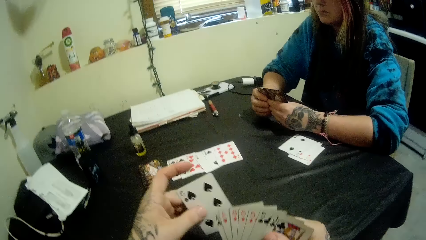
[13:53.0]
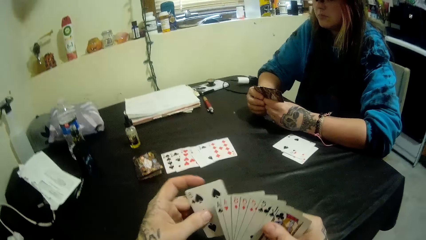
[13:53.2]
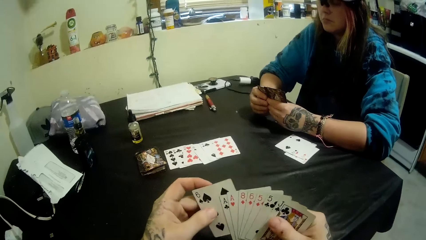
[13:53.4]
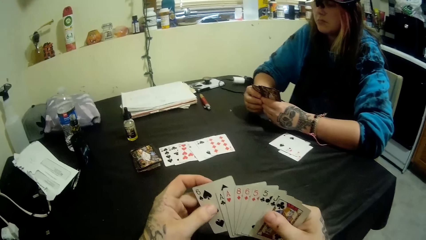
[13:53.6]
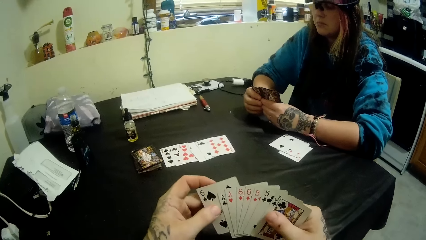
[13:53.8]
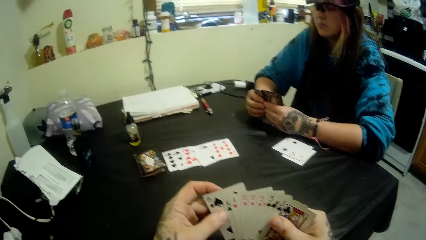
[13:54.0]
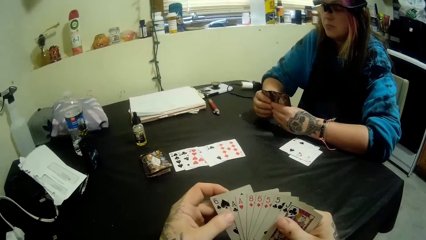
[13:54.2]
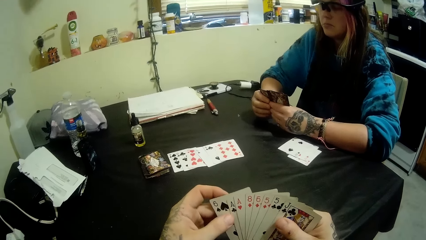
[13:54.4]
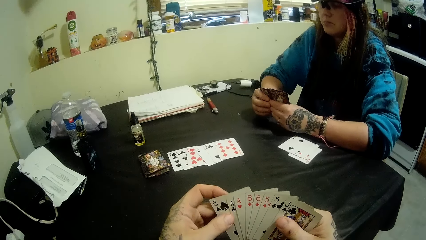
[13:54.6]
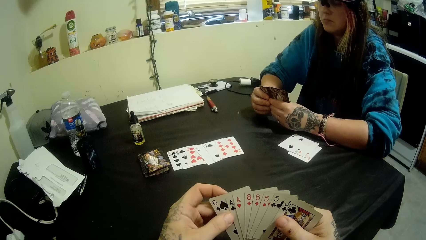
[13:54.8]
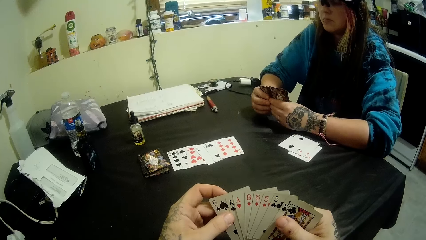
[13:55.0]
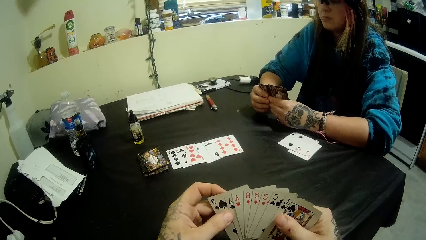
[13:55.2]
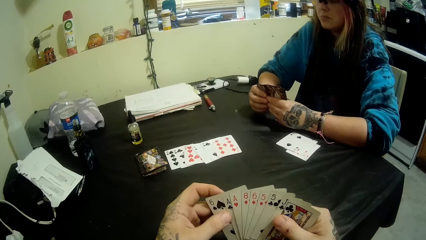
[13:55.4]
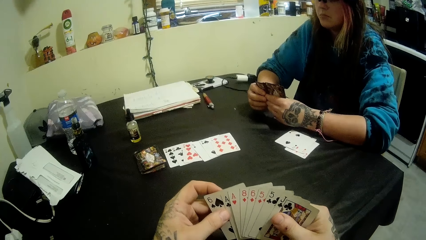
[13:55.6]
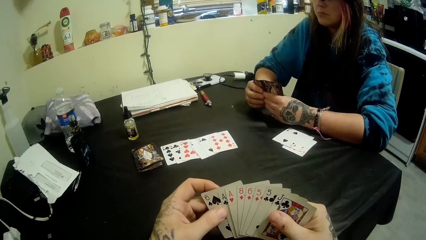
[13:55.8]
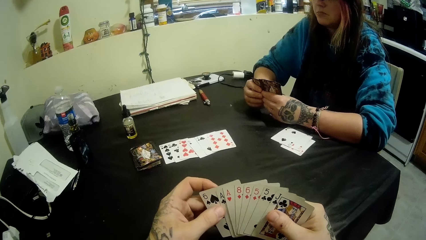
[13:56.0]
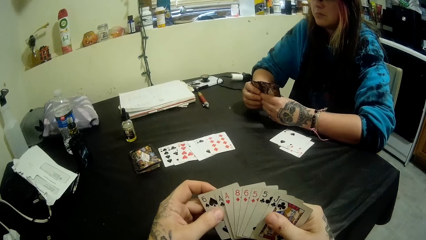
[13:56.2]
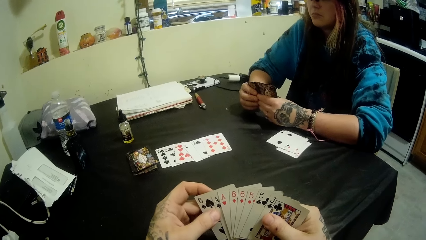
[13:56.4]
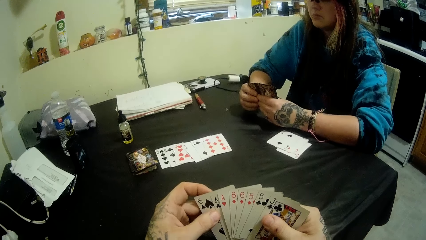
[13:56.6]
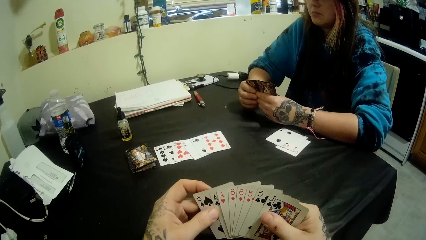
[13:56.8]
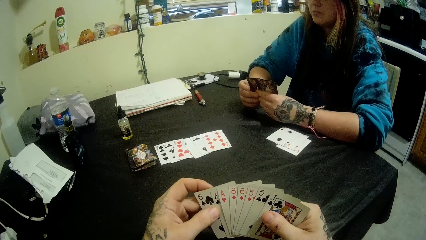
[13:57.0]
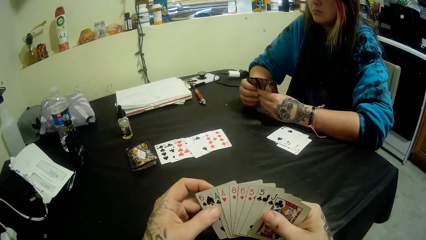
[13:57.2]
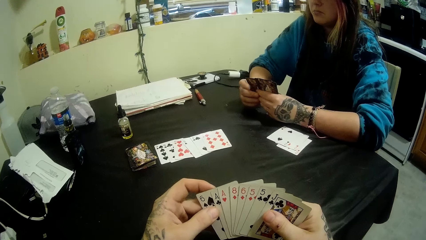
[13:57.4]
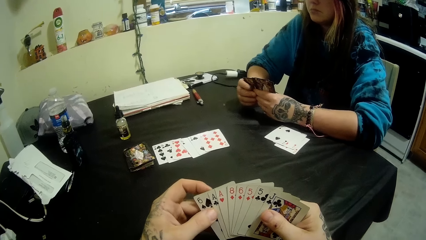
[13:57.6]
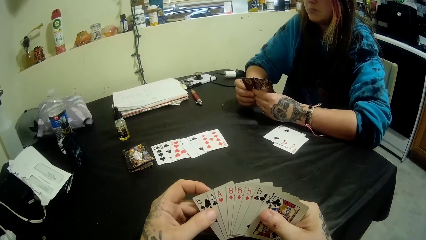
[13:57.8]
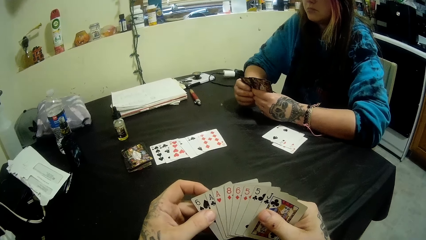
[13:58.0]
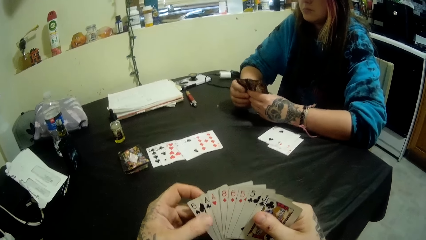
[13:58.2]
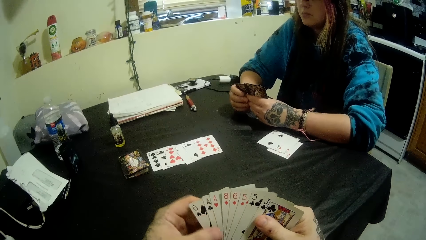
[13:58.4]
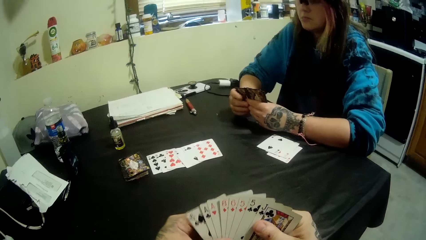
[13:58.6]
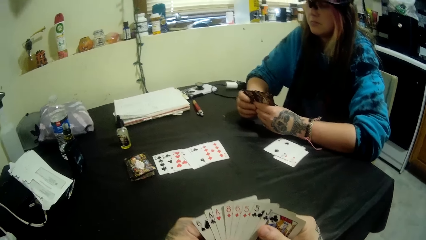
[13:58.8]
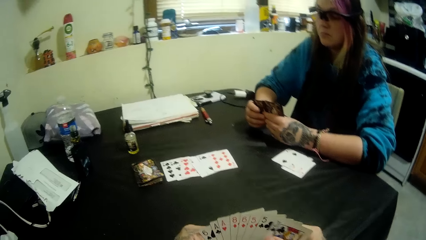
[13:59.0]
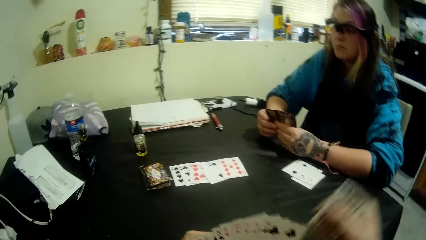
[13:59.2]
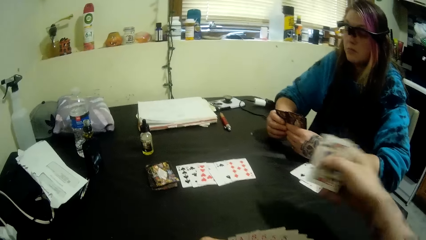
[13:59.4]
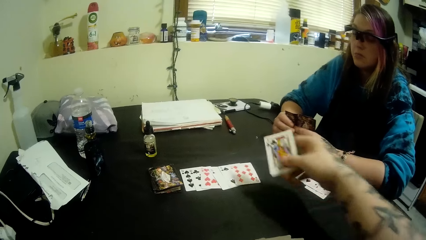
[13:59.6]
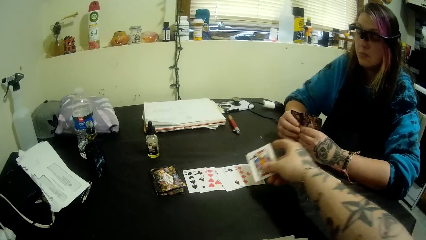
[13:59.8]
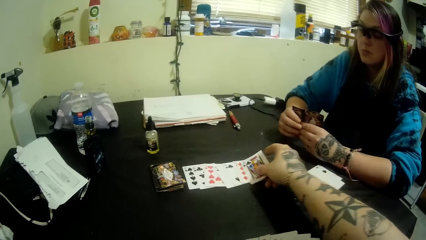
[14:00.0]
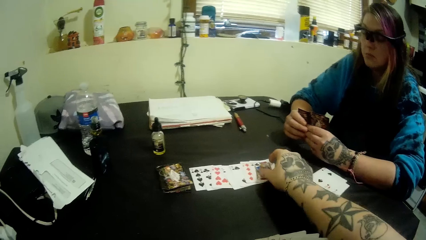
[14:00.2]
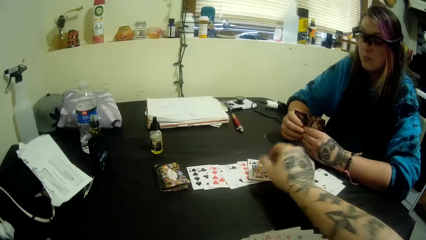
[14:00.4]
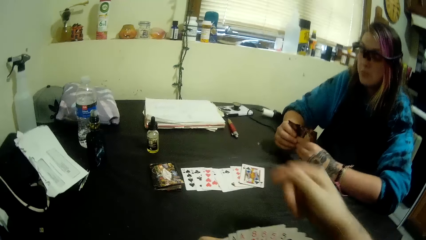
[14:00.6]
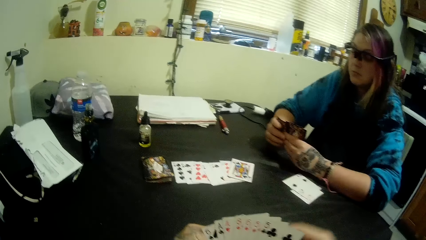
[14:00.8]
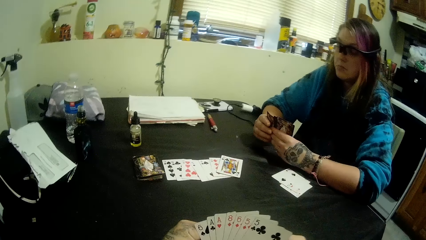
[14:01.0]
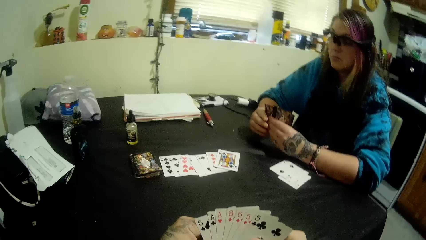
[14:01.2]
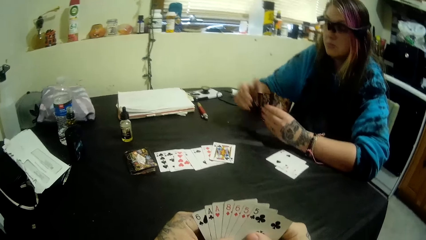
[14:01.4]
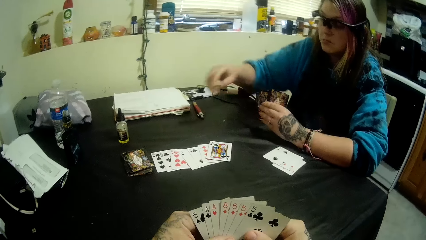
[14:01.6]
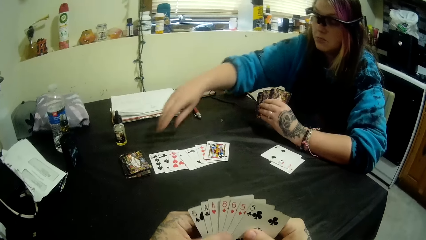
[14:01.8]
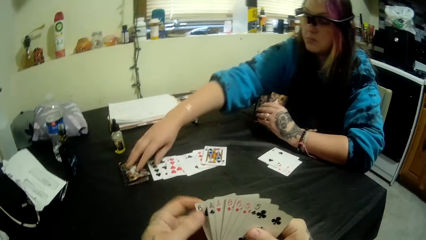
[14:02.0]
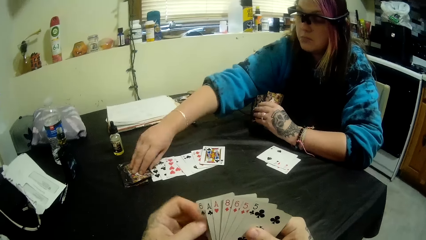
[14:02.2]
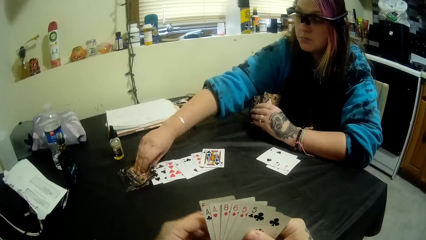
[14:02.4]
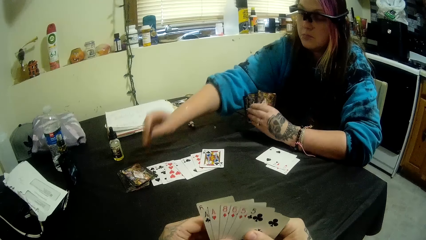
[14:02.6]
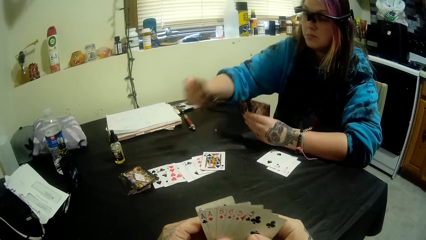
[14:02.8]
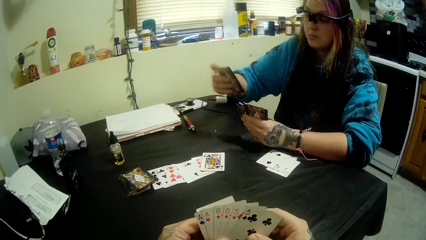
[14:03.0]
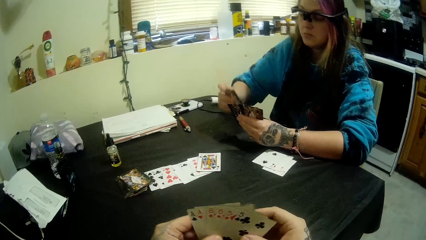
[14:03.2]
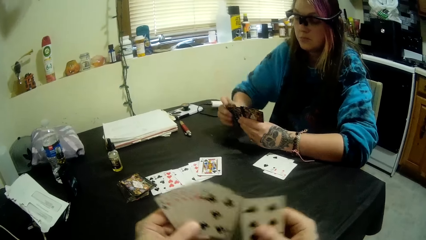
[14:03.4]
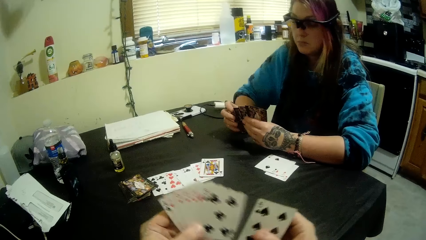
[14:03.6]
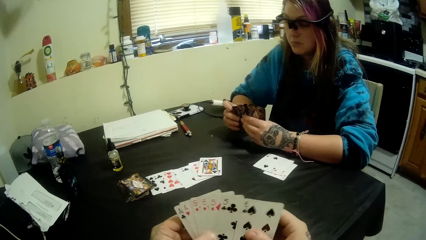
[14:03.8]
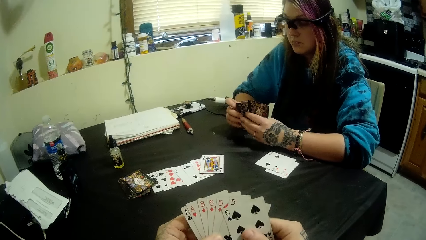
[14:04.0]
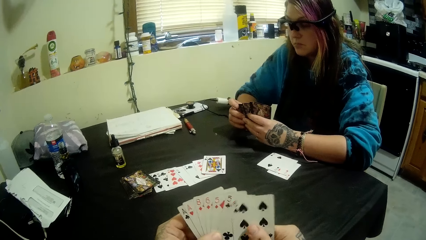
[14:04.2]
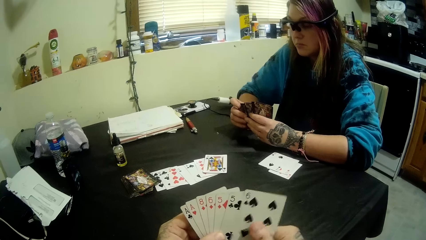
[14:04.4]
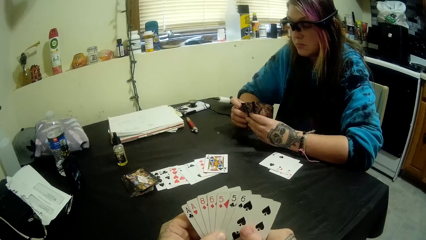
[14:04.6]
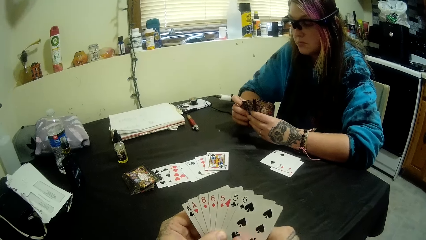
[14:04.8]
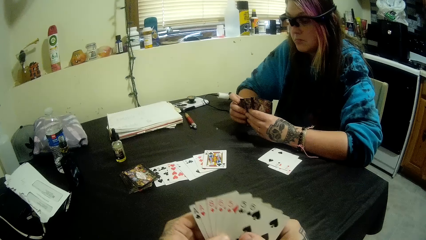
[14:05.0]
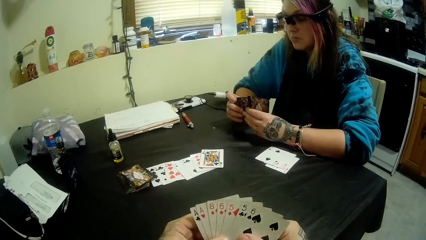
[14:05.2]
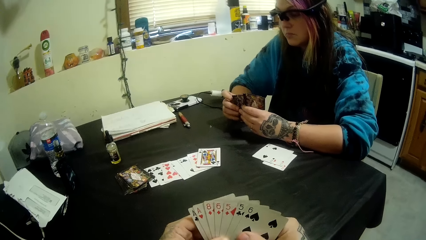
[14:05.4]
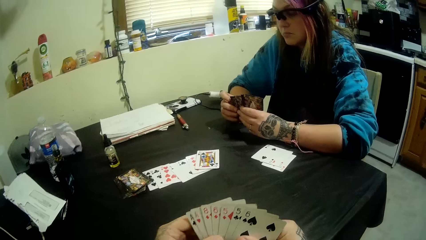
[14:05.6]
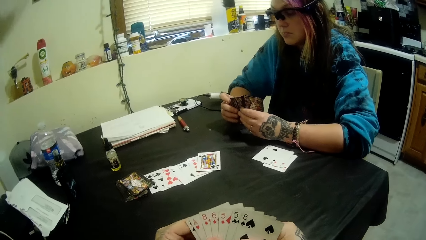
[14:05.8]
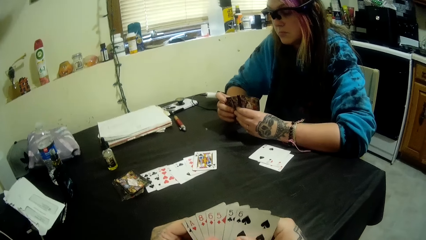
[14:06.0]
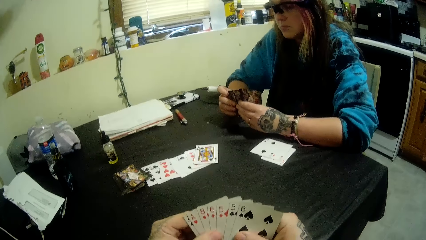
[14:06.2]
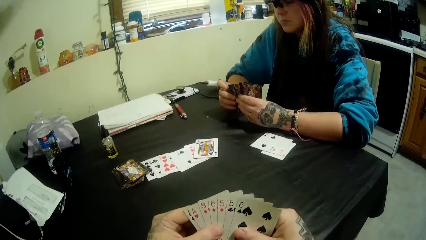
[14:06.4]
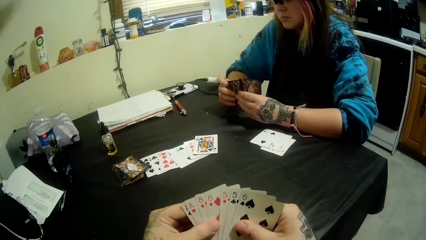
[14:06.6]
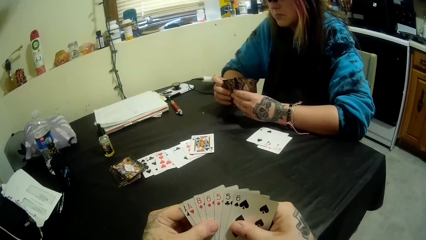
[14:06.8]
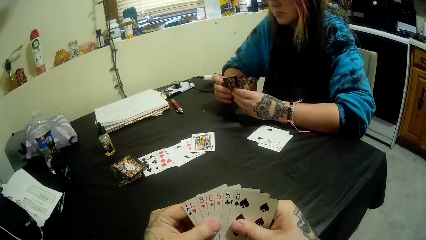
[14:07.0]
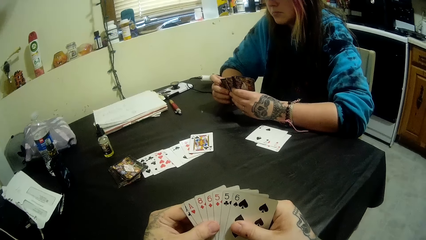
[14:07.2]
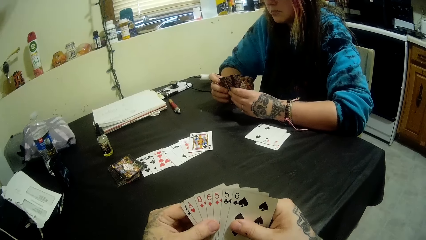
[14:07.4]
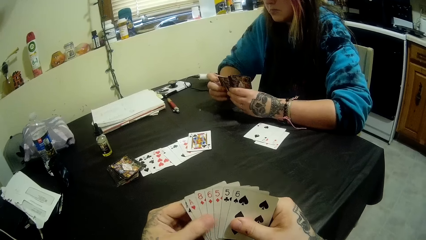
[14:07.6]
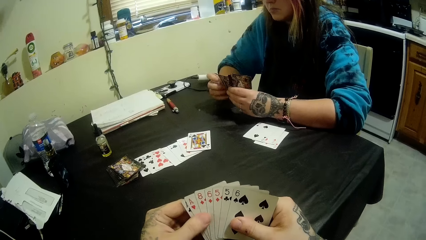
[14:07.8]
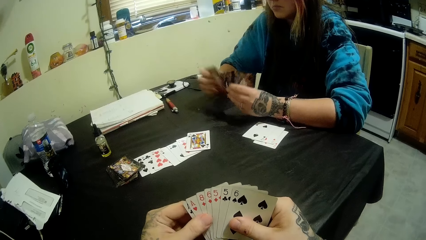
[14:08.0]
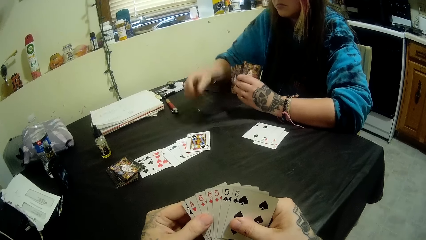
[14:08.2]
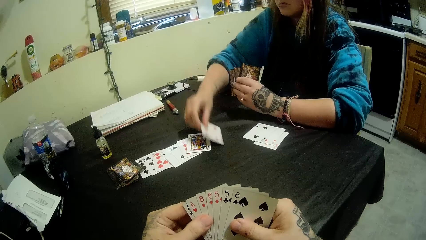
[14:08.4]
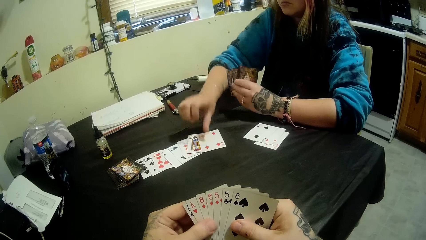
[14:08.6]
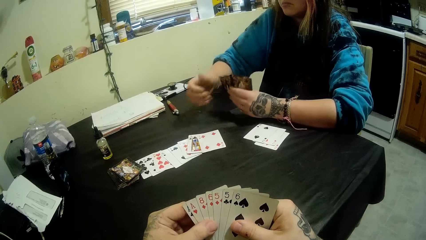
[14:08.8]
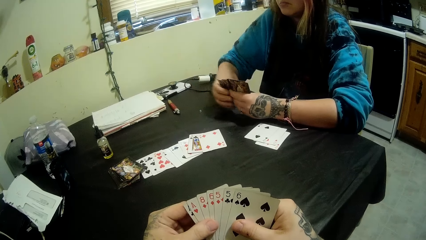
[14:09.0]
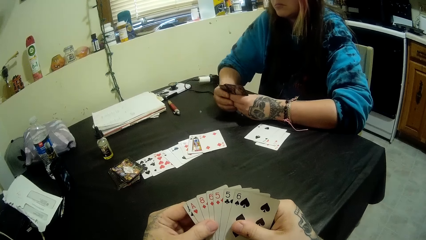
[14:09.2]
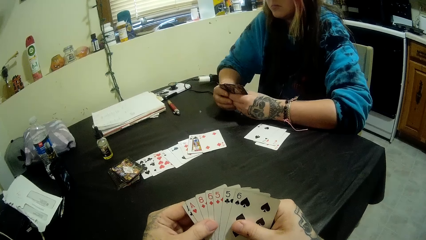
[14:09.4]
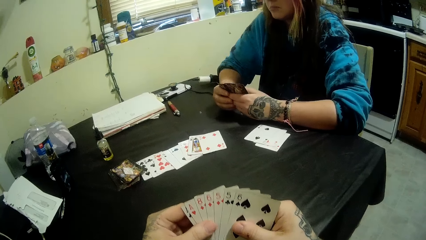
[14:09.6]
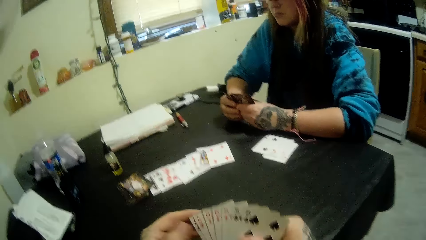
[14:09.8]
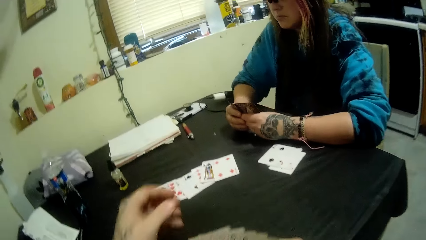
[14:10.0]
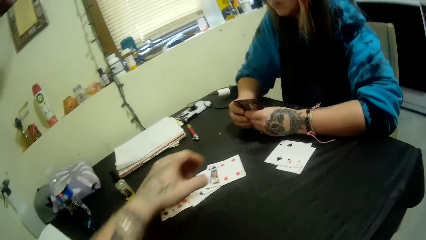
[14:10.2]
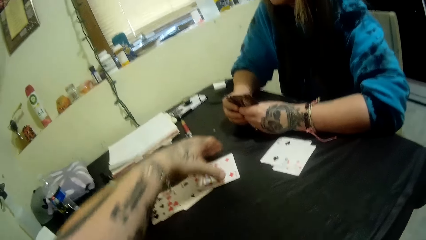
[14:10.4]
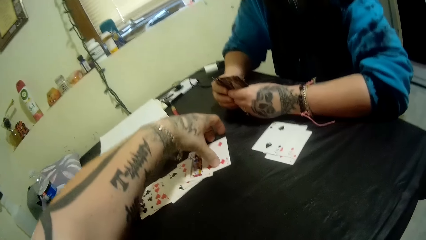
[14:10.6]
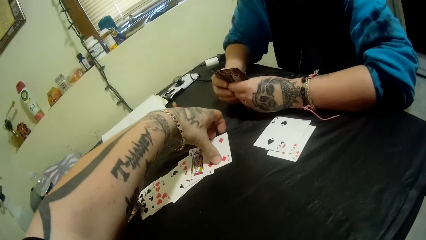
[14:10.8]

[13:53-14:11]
The camera wearer picks a card from the deck of cards on the table with his left hand. He looks at the cards. He places a card on the center of the table with his right hand. The girl picks a card from the deck of cards on the table with her right hand. The camera wearer selects the cards. The girl places a card on the center of the table with her right hand.
